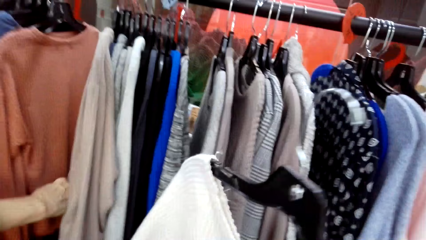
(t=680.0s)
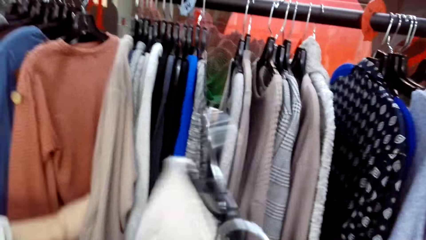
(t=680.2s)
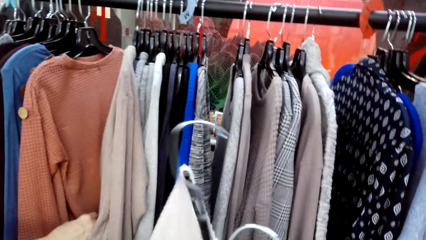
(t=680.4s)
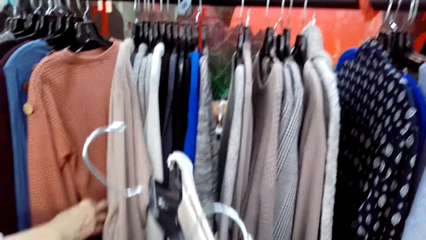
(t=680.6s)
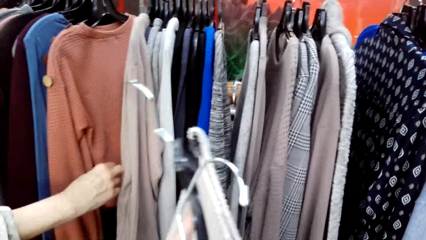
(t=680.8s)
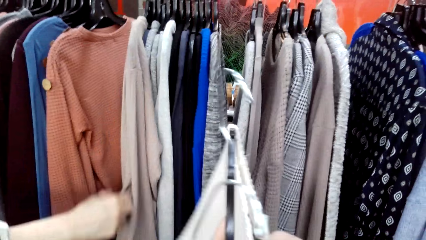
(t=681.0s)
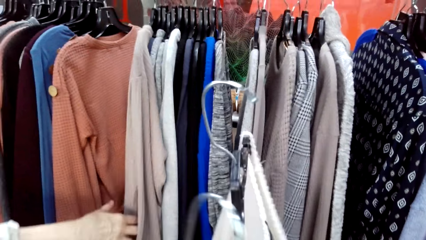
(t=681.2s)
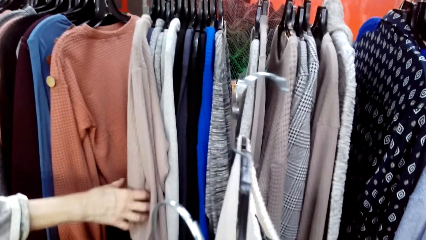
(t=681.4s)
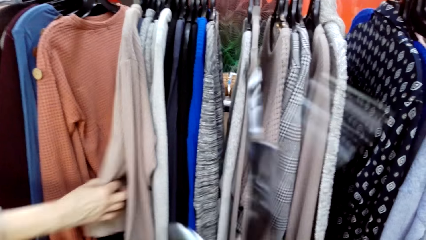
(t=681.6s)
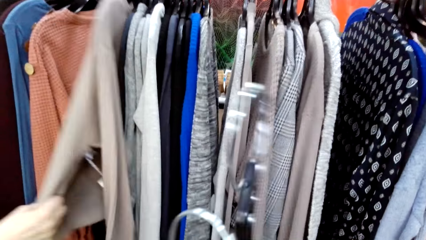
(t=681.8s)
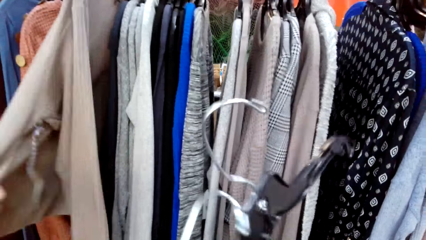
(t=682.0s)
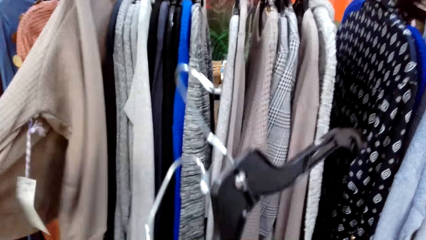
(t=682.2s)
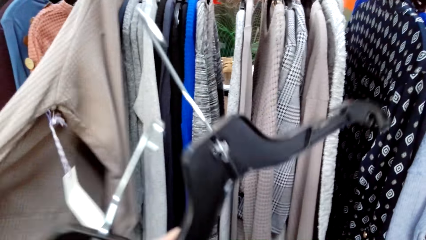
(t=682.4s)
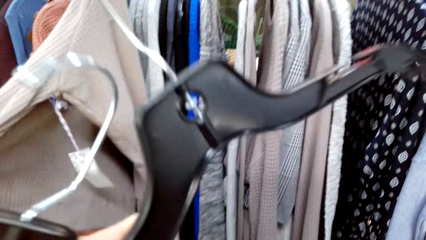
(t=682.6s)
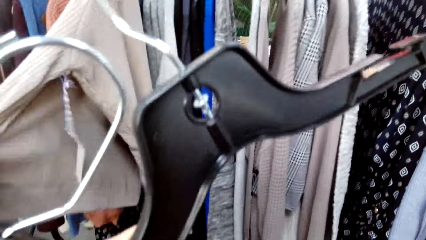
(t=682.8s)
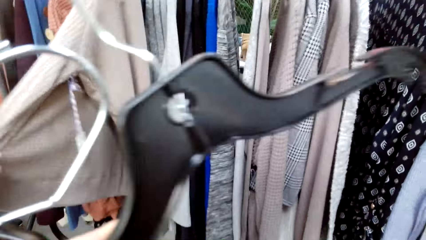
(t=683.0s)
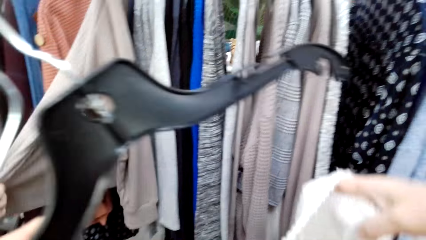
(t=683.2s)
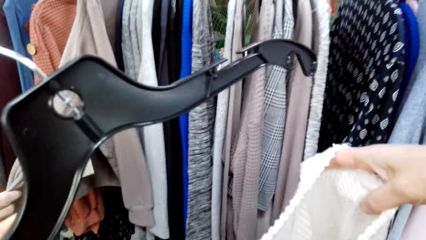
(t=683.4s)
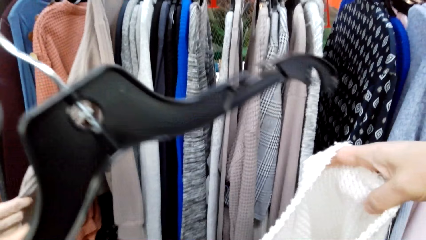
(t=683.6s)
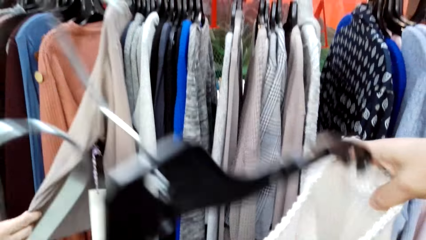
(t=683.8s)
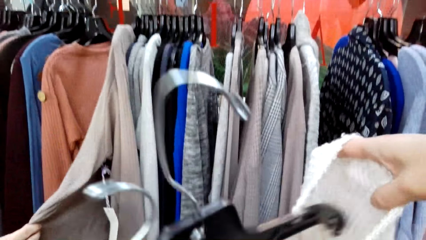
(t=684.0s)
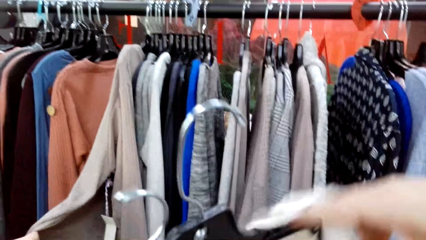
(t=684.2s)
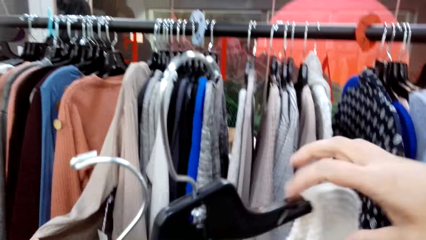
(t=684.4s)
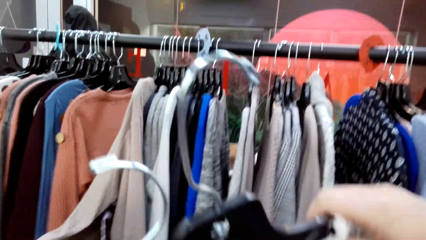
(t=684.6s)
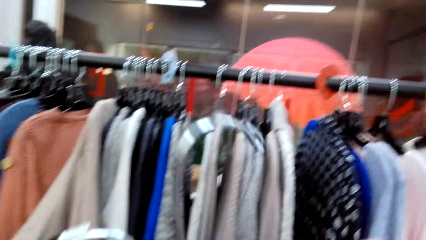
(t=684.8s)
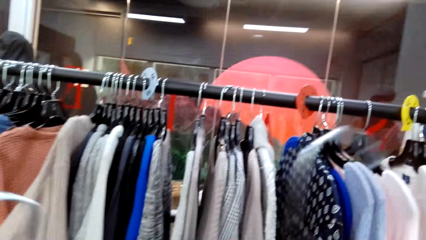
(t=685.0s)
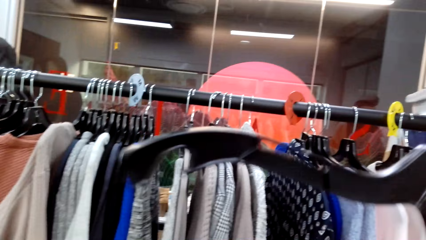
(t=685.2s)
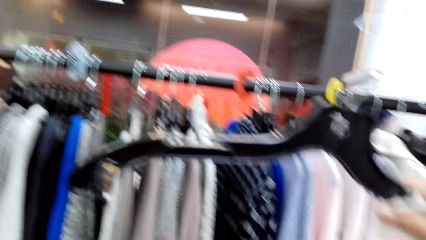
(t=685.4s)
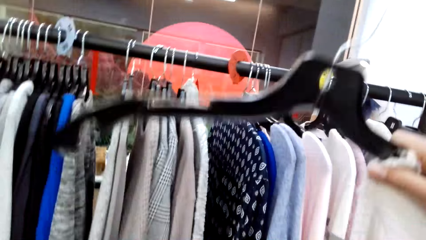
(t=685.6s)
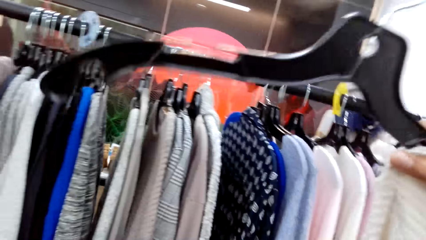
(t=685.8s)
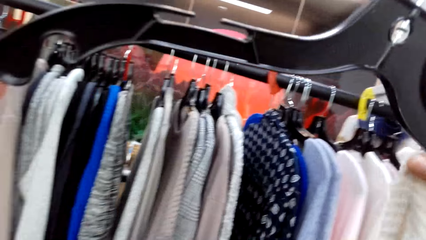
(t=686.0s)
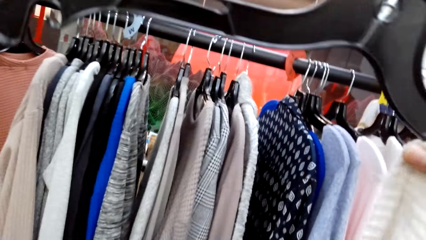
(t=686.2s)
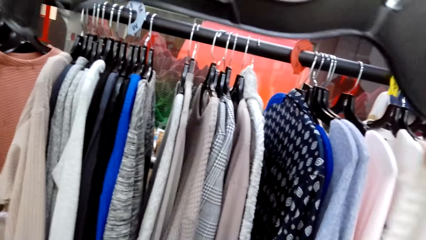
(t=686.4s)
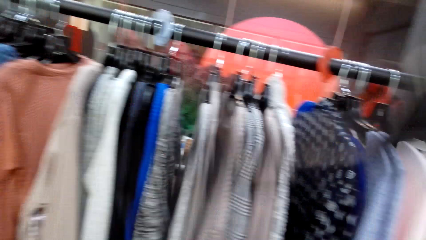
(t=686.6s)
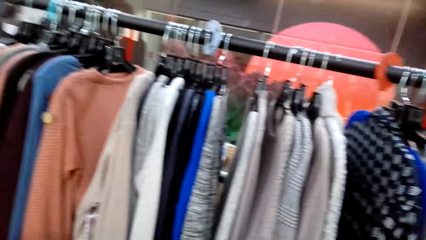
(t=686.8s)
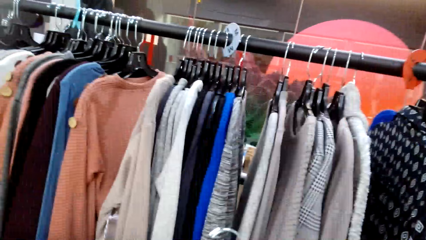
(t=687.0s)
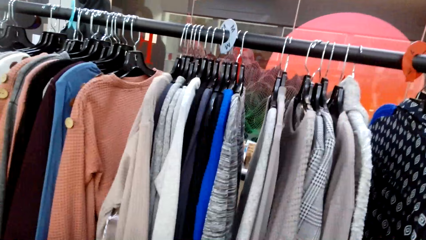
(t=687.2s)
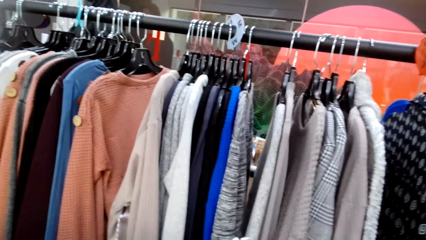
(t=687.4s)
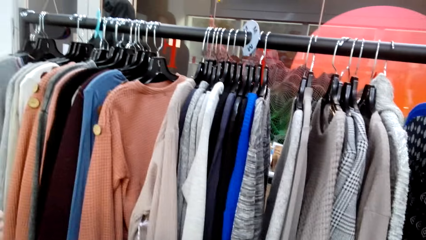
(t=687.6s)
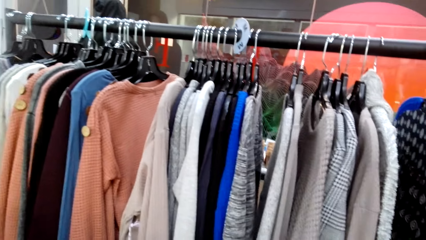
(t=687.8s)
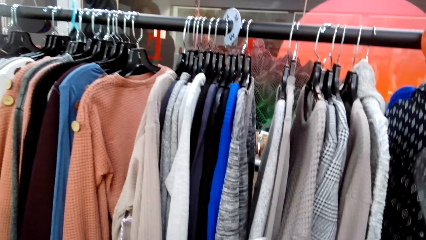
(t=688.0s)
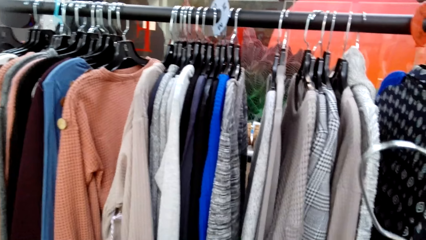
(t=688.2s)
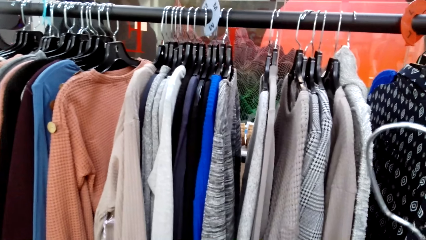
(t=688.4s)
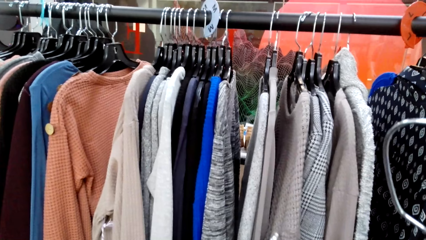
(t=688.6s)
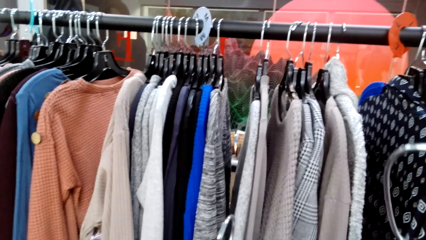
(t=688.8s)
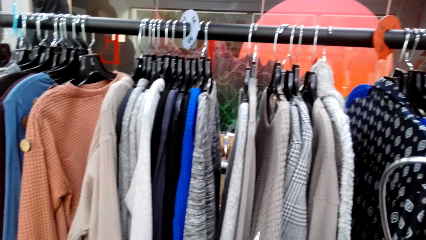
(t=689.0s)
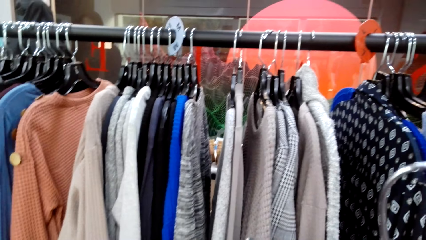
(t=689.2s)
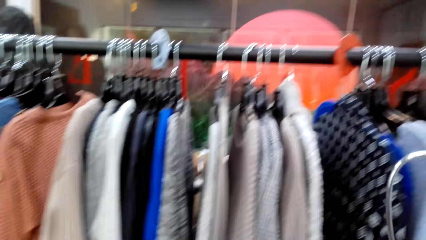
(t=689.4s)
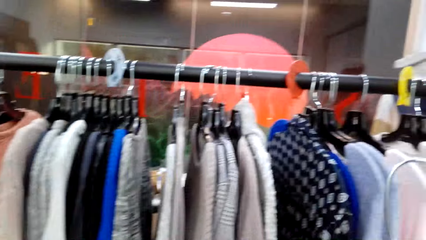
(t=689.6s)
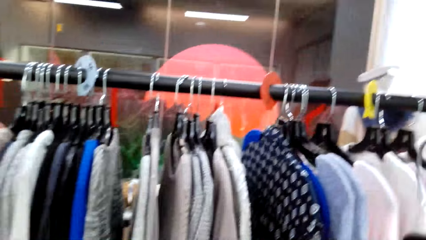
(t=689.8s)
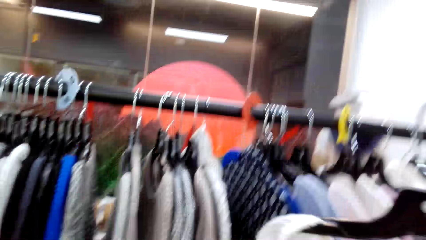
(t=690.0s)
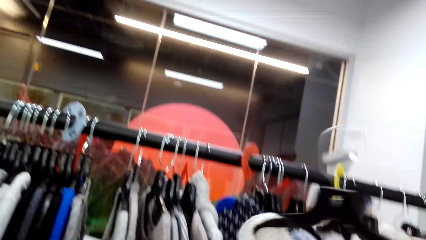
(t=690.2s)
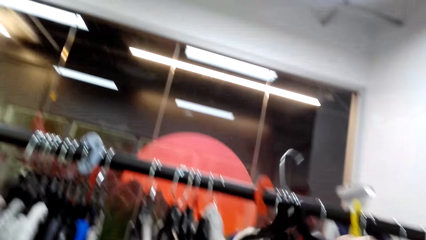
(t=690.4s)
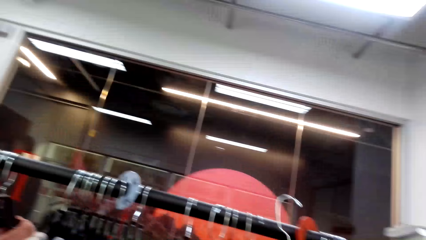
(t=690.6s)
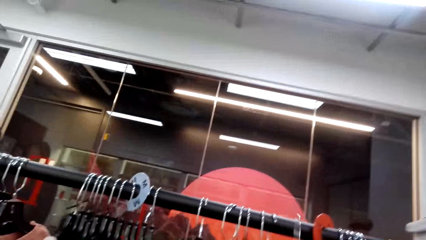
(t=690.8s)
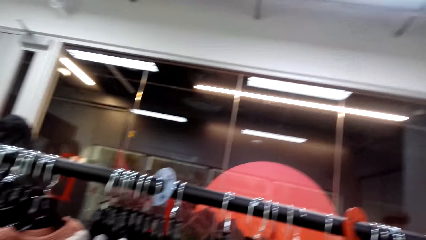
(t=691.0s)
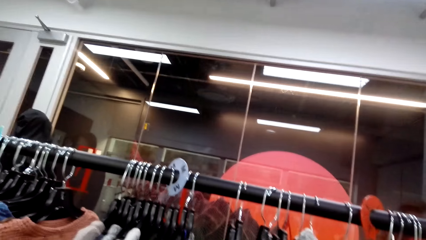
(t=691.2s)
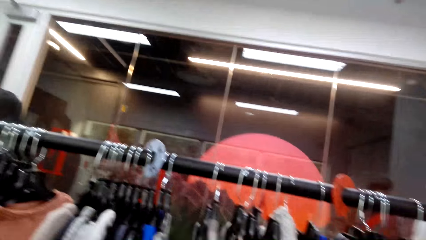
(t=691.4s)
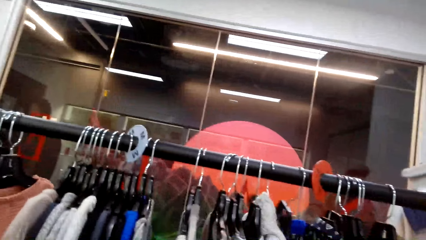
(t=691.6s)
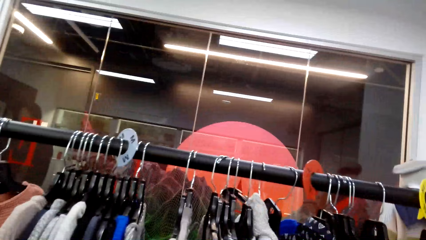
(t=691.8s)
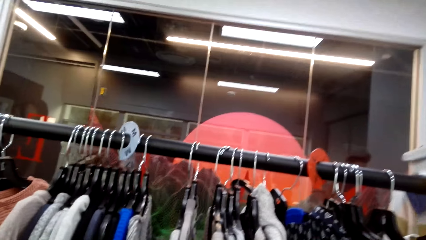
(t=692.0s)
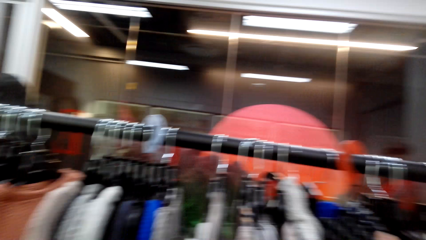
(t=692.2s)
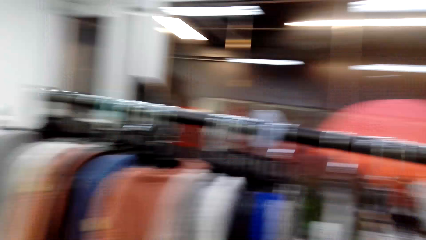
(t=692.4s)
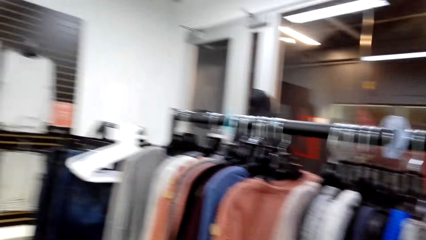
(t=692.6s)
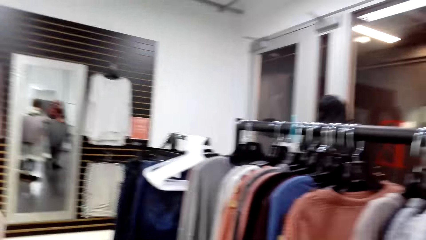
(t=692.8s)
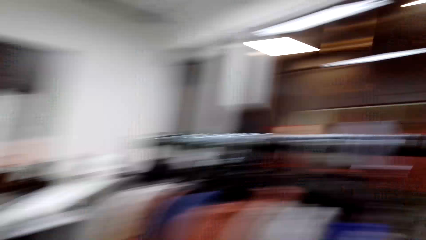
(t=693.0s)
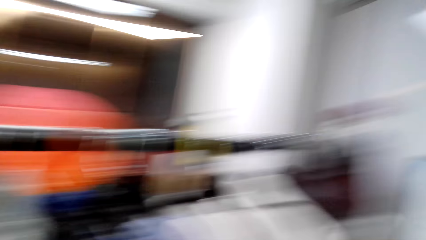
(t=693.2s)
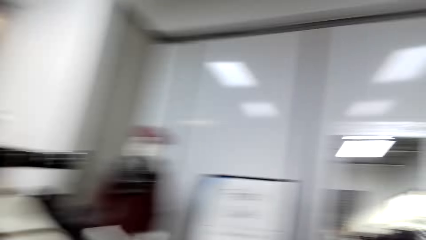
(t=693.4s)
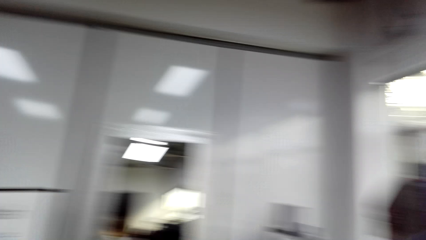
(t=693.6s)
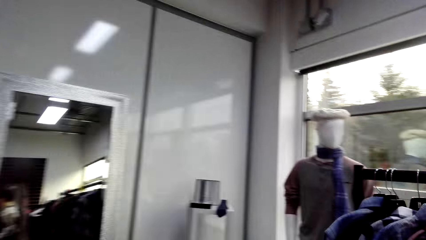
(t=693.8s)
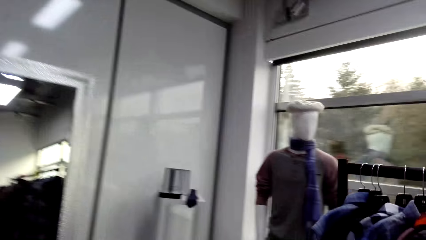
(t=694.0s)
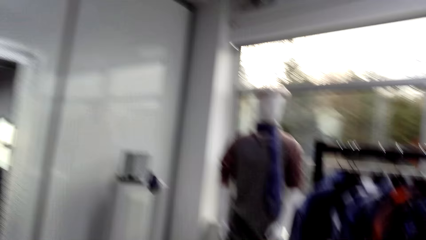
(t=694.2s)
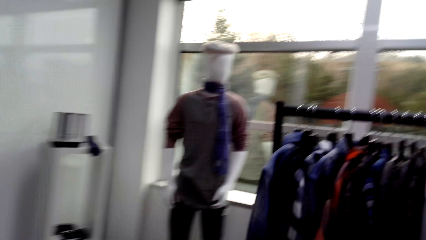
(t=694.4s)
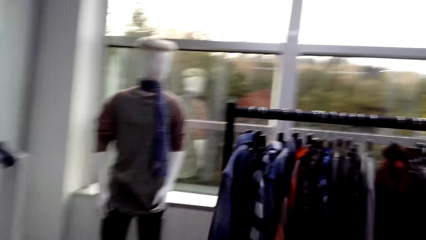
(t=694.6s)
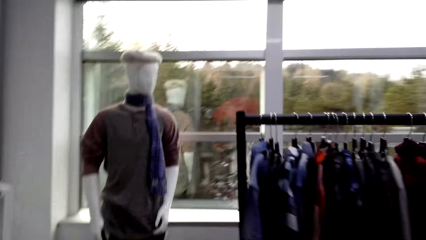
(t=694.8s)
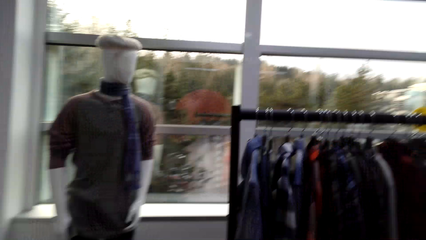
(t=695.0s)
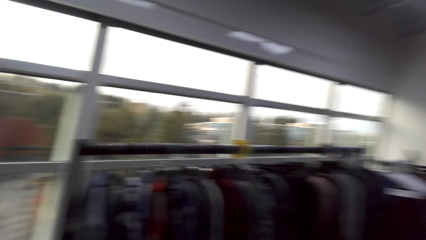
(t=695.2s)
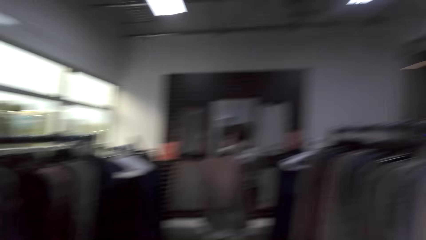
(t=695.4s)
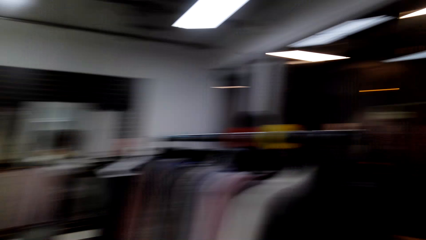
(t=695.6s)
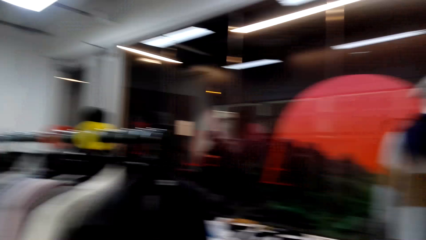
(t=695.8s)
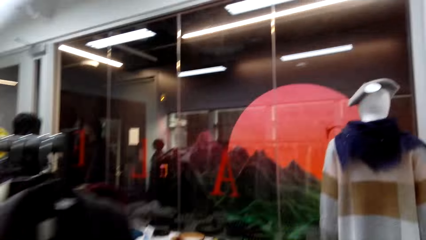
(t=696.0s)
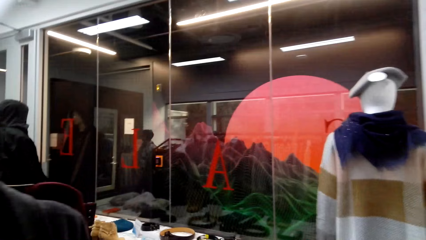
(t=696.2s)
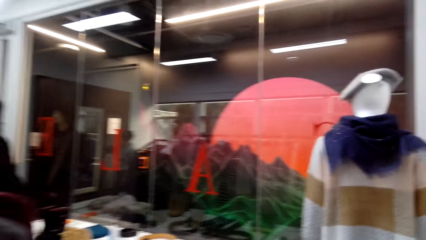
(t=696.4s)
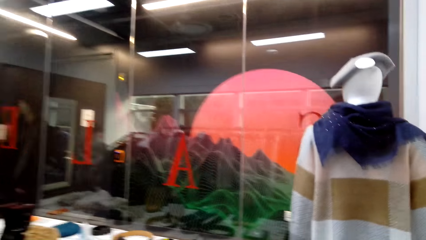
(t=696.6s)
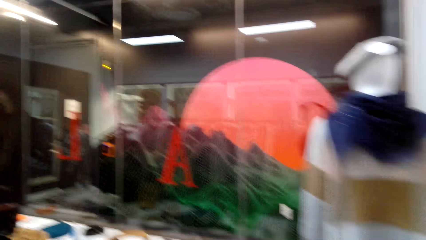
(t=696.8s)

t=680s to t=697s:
The camera wearer puts the sweater or apparel on the hanger. A lady holds the apparel. The camera wearer puts the apparel on the hanger. They hold the apparel and lift the apparel. They move the hanger. They hang the apparel on a display stand. They move around.
